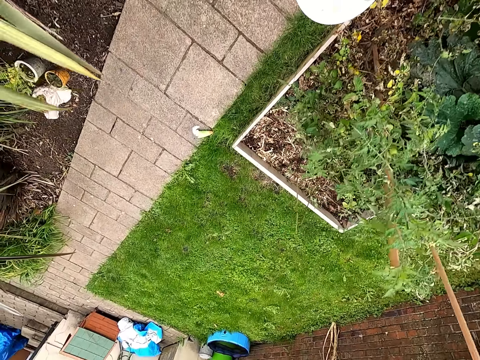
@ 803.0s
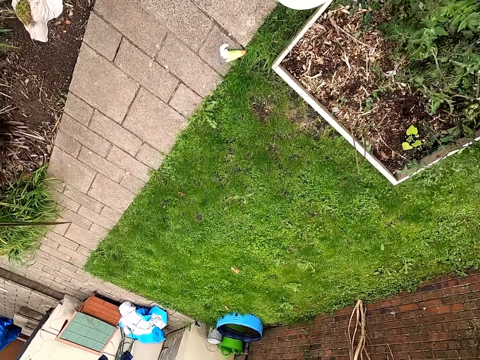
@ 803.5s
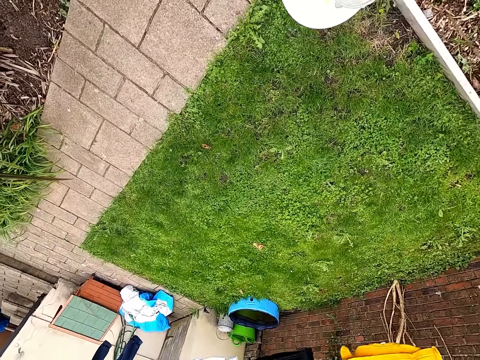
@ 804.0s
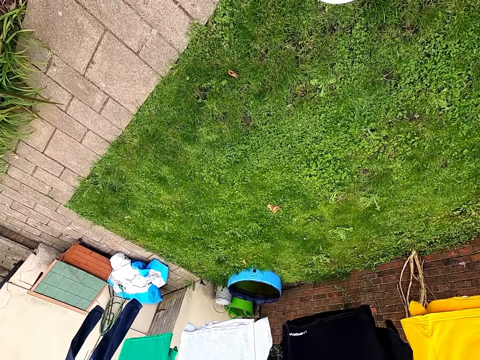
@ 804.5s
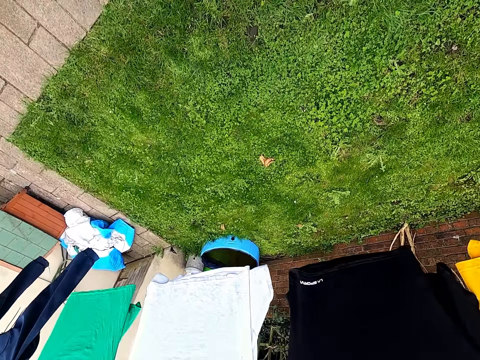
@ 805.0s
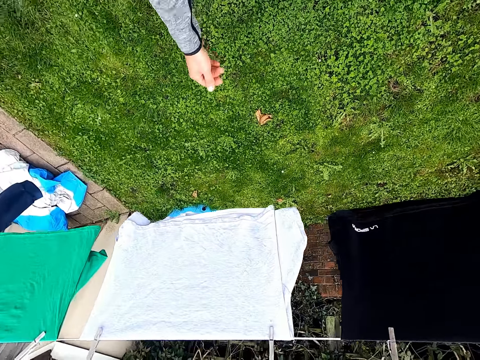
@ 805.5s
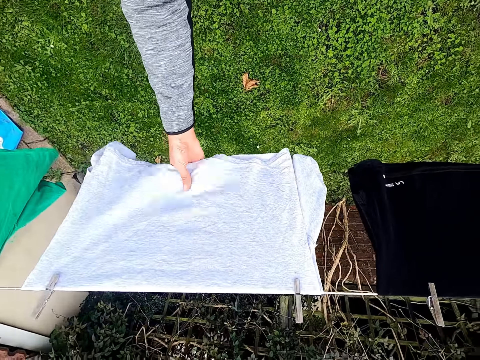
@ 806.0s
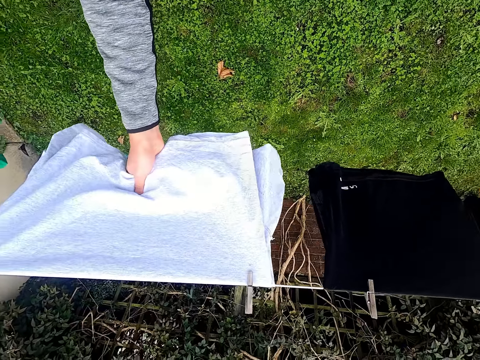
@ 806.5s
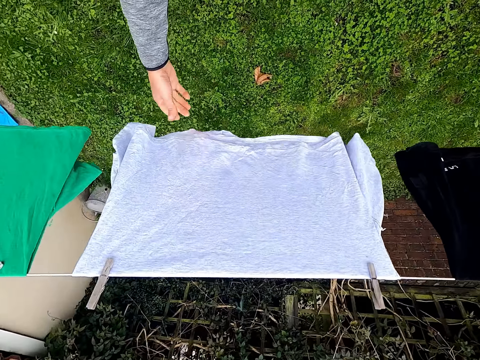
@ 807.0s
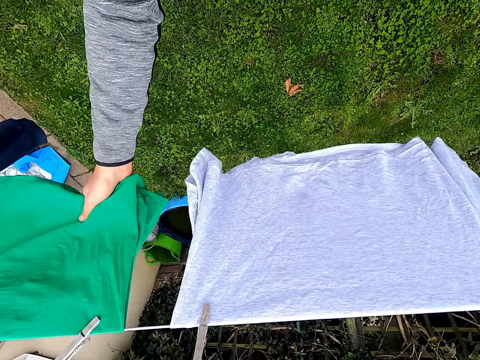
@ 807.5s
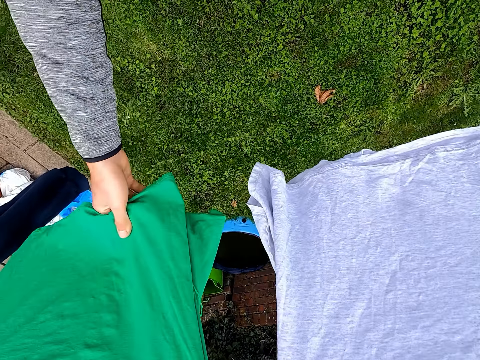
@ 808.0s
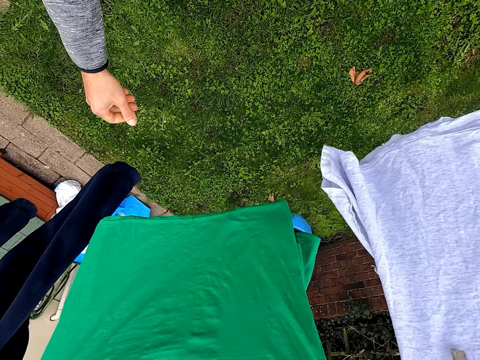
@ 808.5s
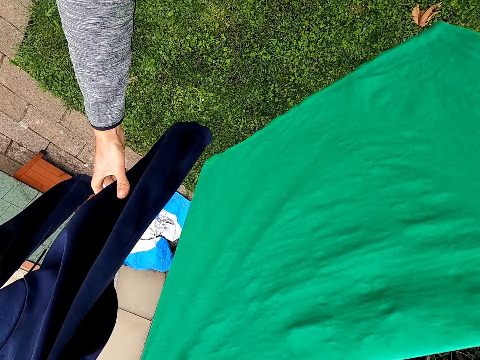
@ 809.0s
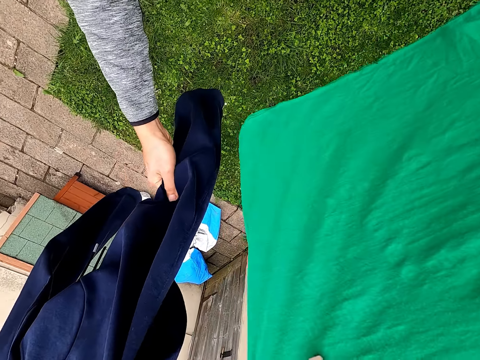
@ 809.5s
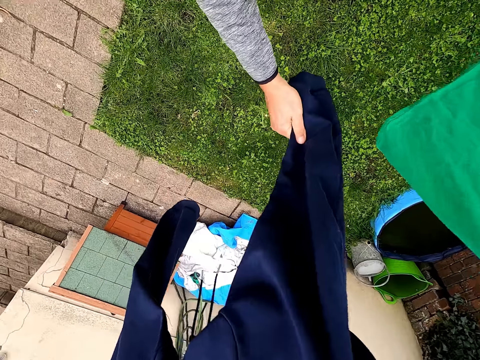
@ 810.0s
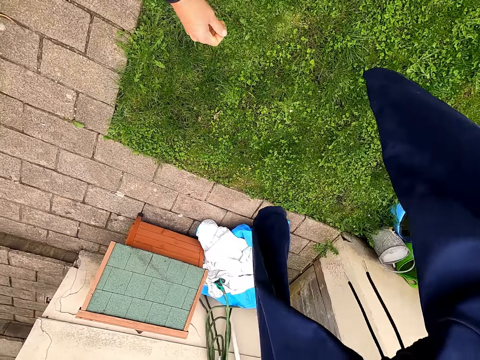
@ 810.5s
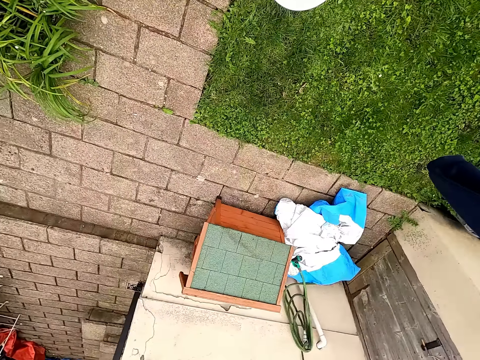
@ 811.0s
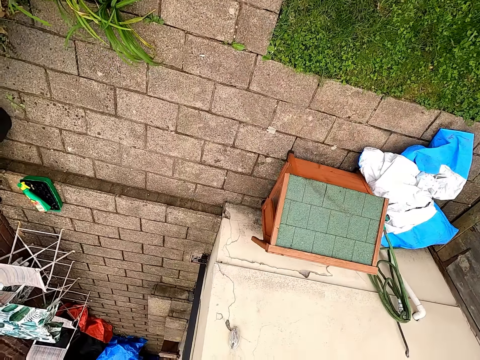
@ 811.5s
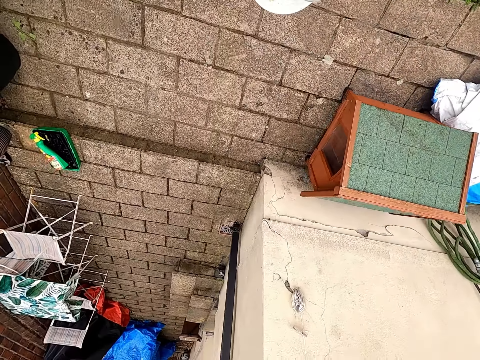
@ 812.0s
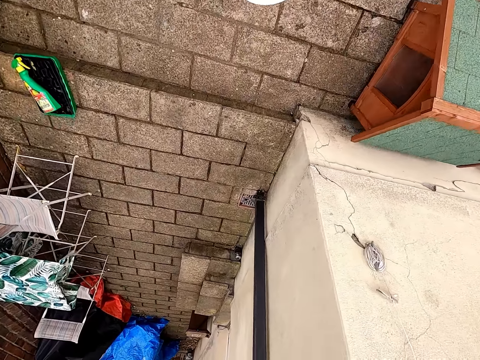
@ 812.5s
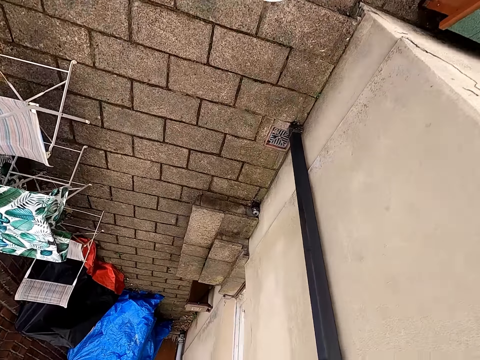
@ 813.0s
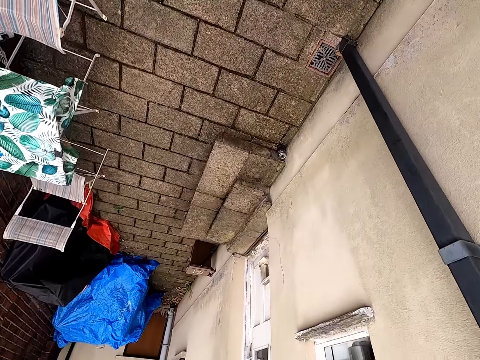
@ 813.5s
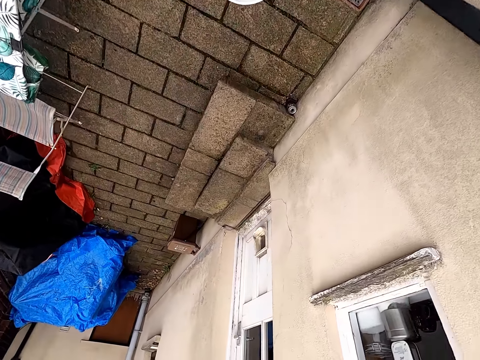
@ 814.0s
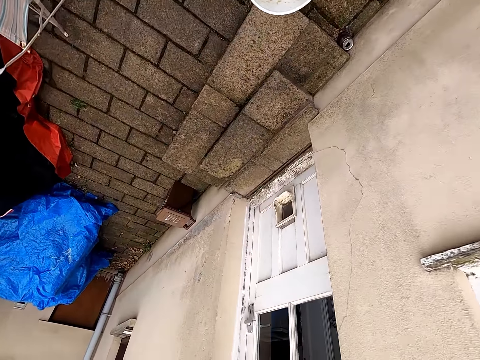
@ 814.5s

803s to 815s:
The camera wearer touches the clothes on the hanging line. They walk in the compound.

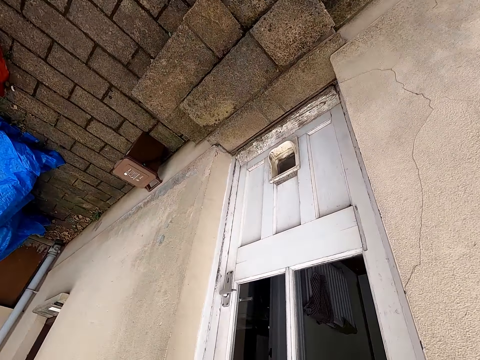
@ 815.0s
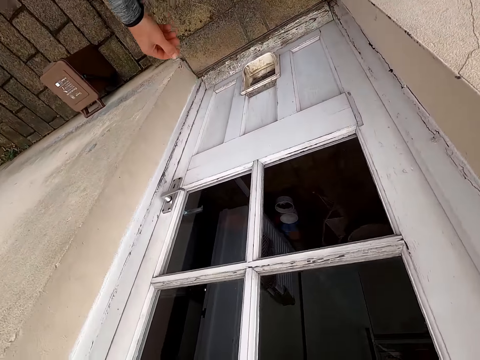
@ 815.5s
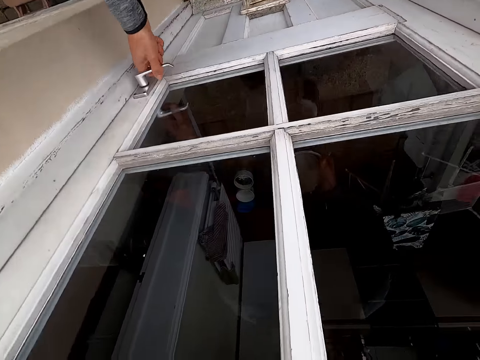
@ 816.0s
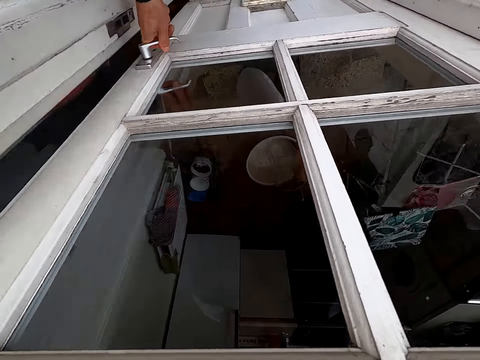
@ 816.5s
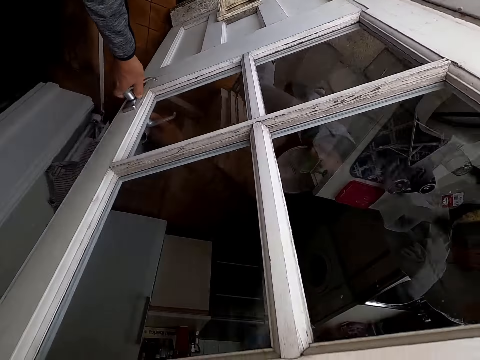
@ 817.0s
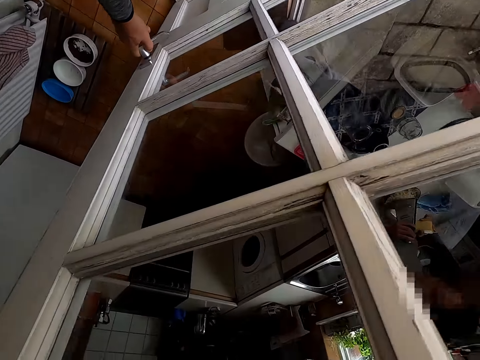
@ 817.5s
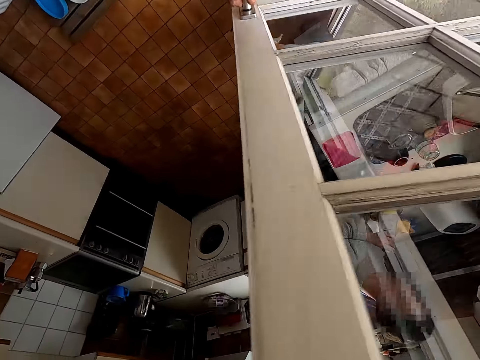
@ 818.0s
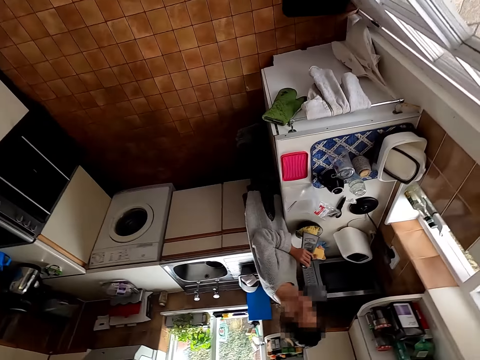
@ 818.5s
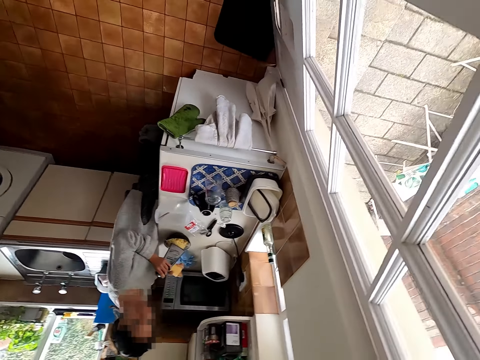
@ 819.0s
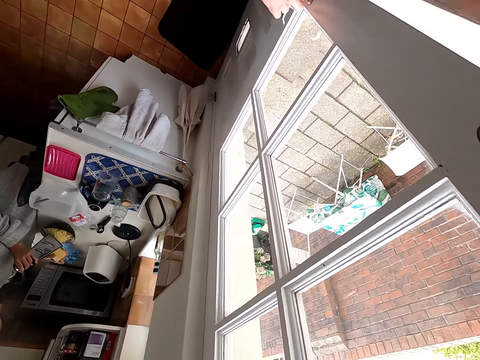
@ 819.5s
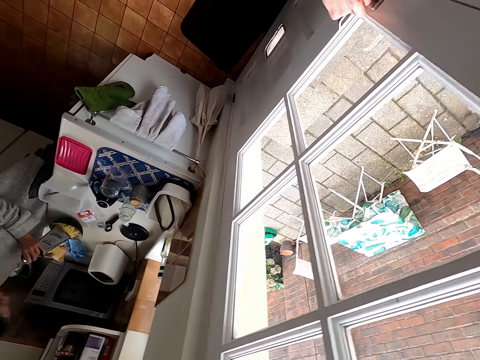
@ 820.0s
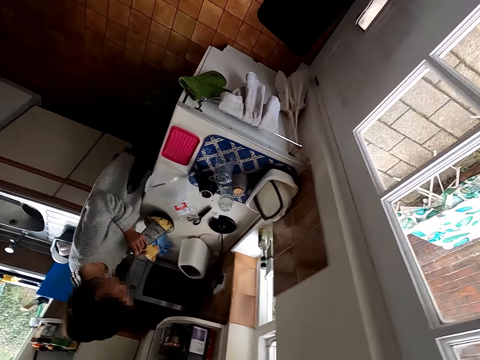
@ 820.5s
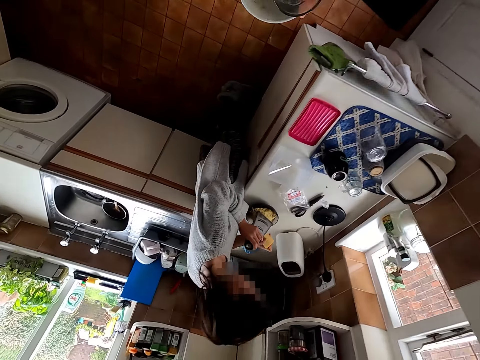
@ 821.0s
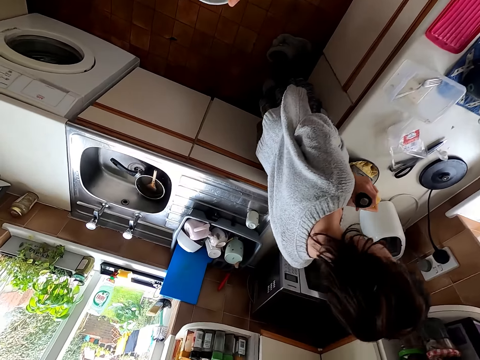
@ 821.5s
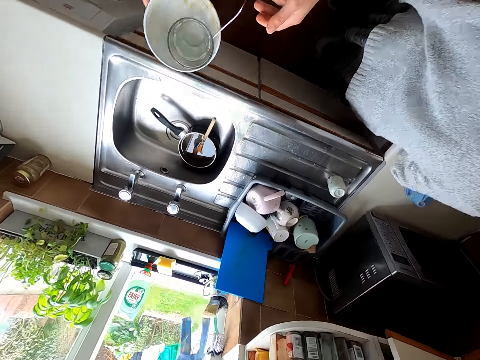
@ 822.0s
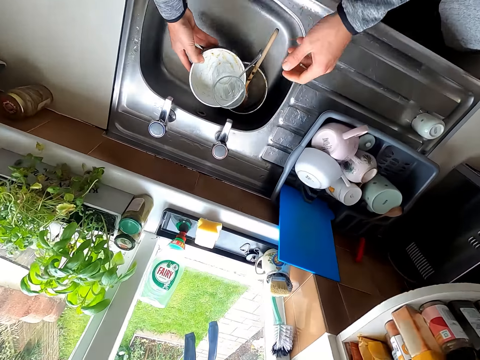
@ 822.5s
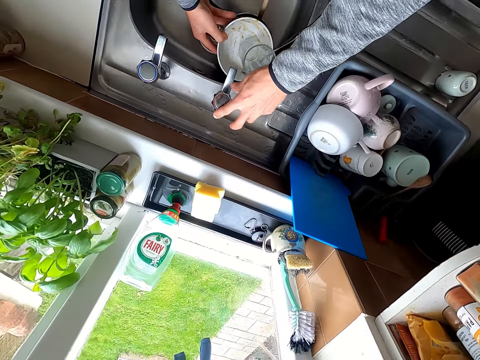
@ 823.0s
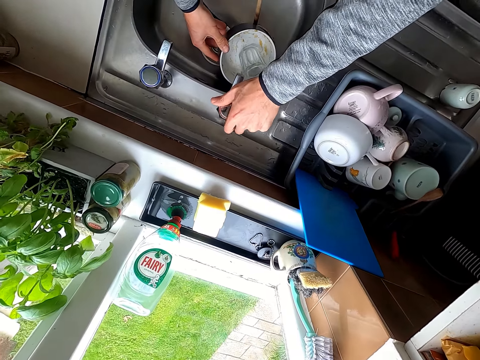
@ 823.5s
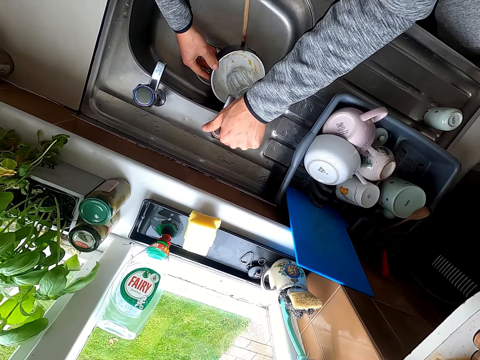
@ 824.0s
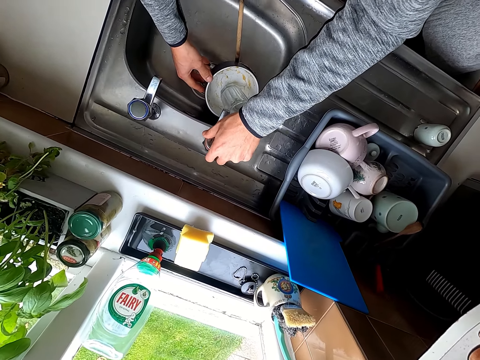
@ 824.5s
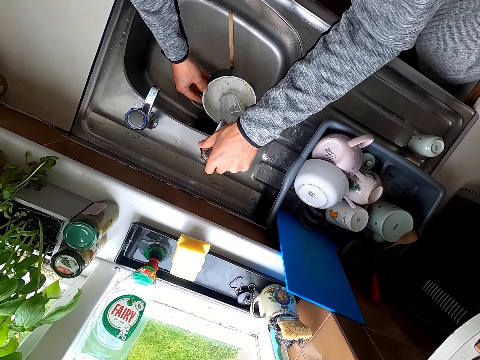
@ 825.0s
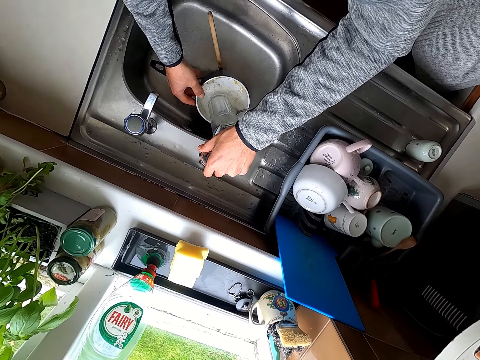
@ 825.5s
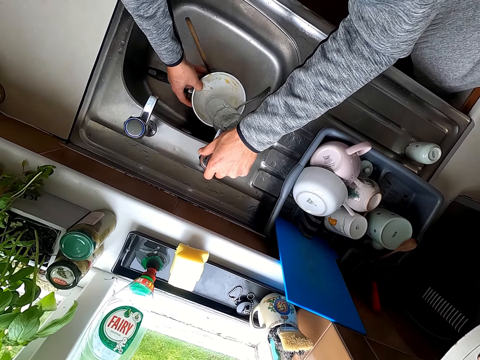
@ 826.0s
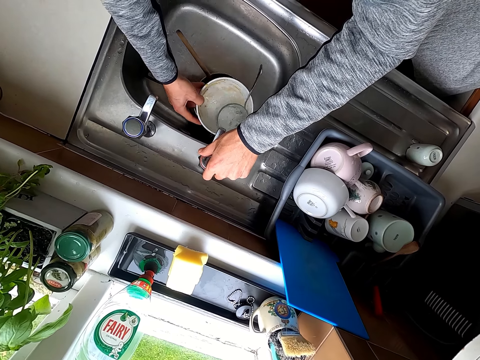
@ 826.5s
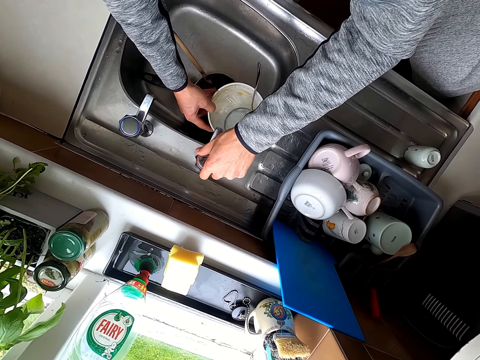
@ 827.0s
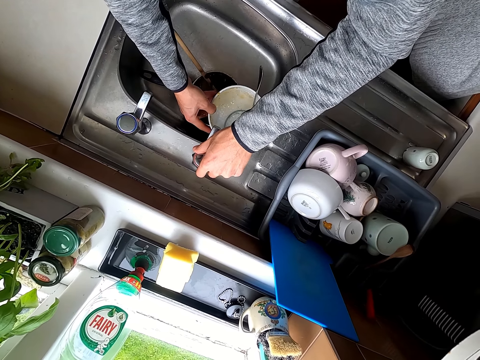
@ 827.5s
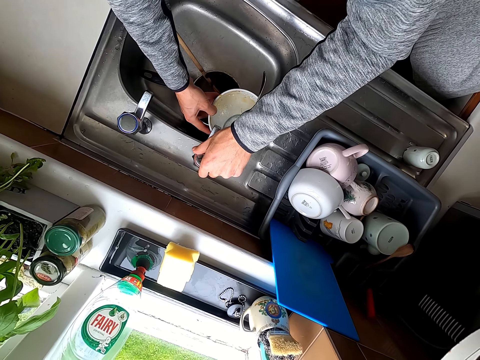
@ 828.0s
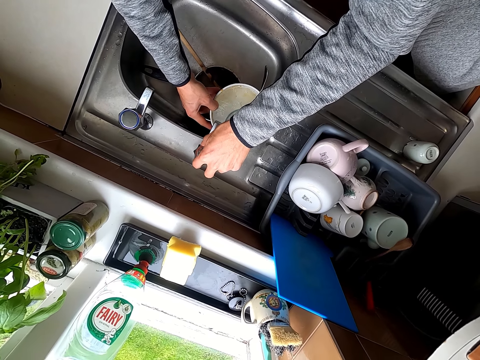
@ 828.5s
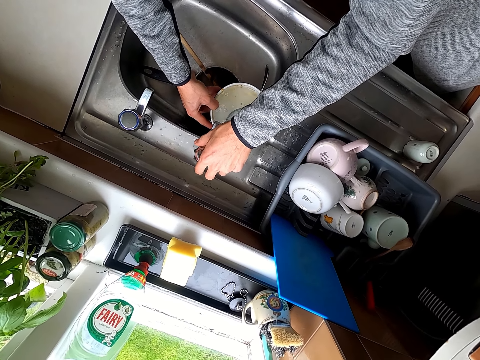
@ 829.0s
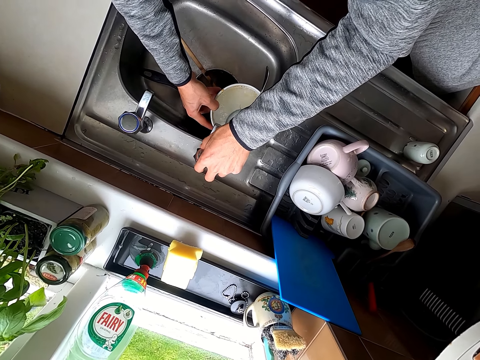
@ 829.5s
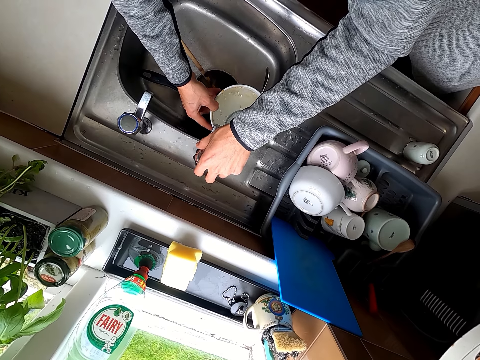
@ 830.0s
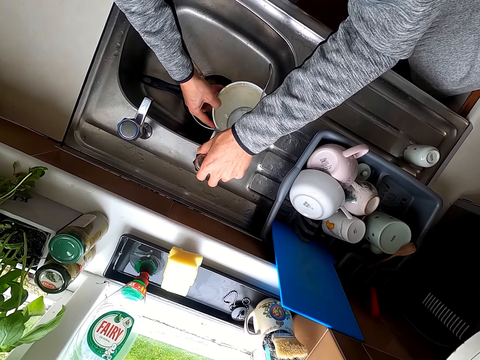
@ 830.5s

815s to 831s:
The camera wearer opens a door. They enter the house. They close the door. They walk around the house. They put the bowl in the sink. They open the sink tap.
